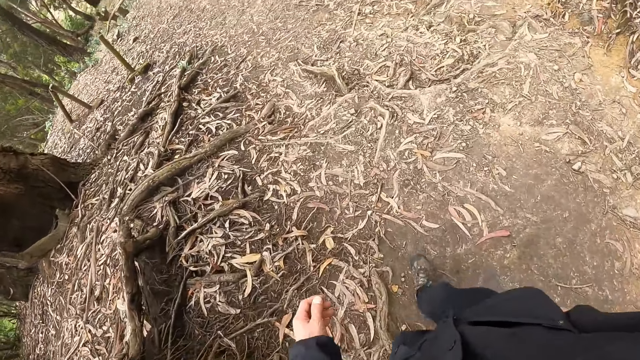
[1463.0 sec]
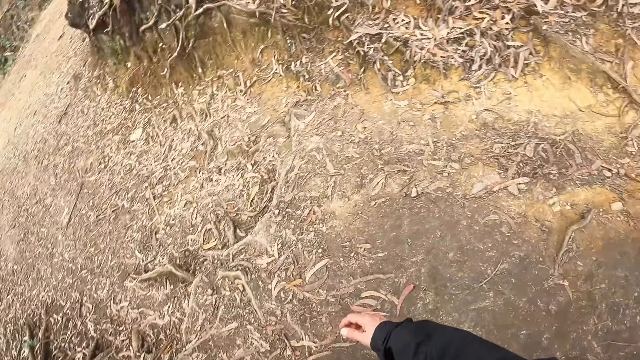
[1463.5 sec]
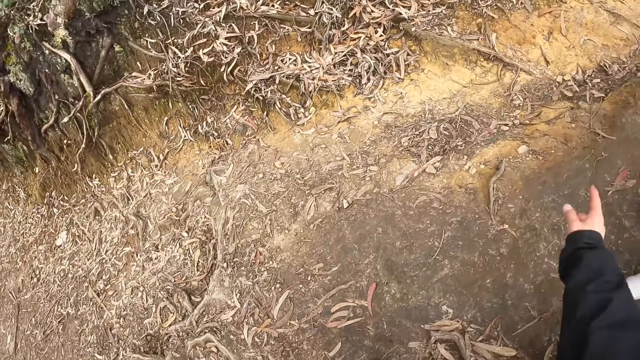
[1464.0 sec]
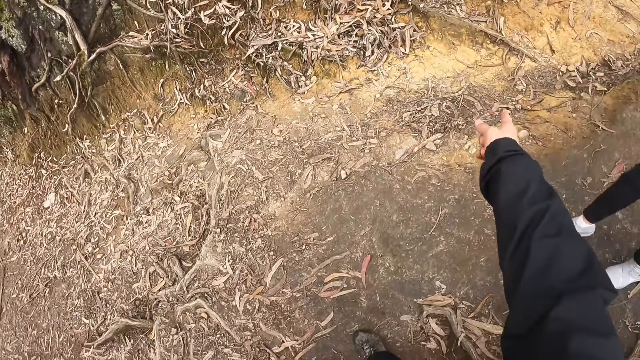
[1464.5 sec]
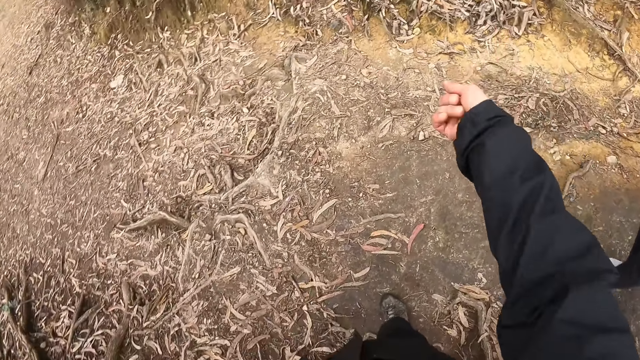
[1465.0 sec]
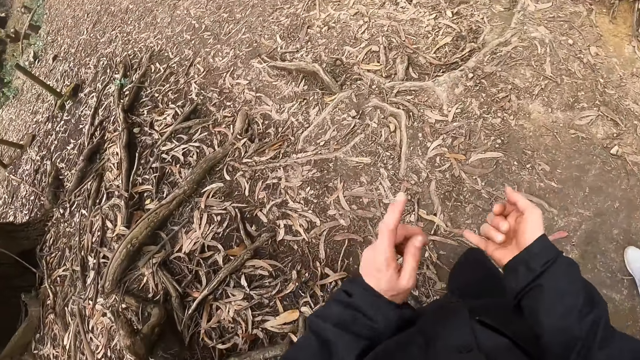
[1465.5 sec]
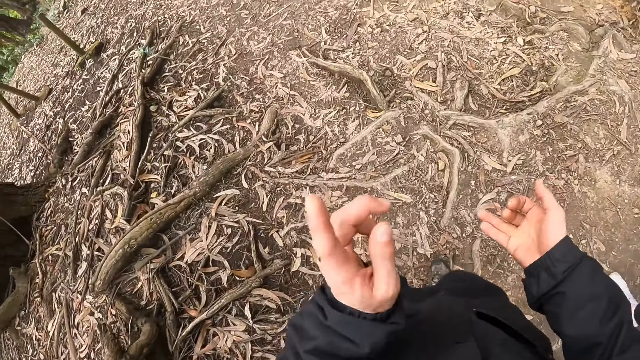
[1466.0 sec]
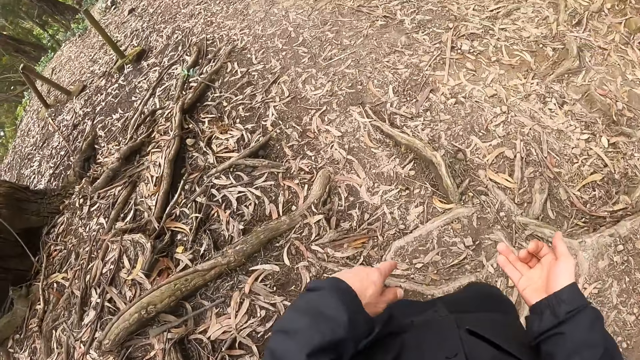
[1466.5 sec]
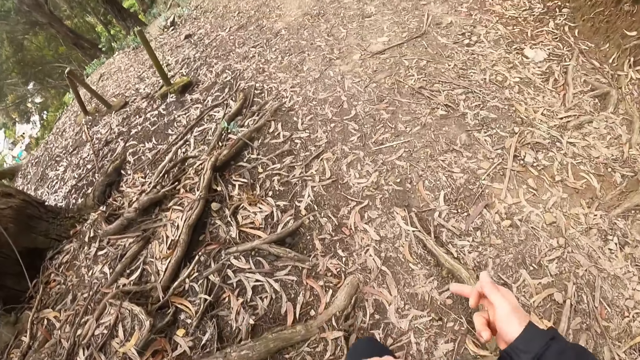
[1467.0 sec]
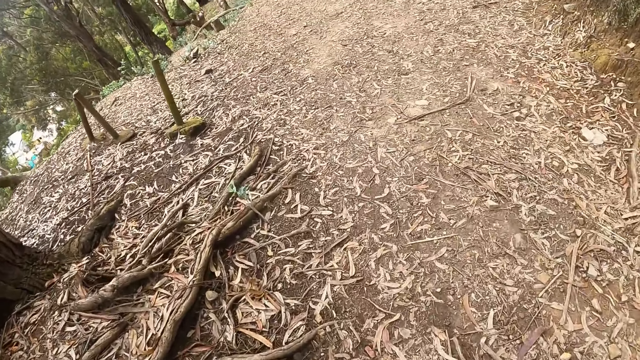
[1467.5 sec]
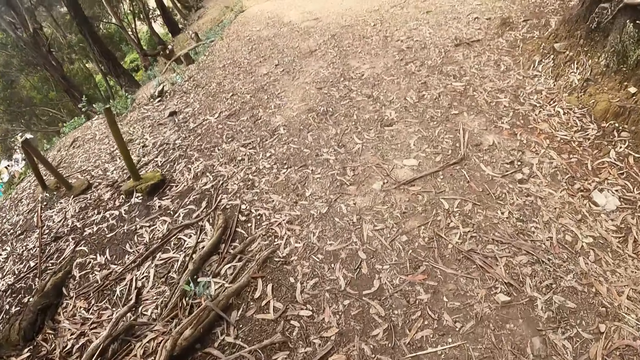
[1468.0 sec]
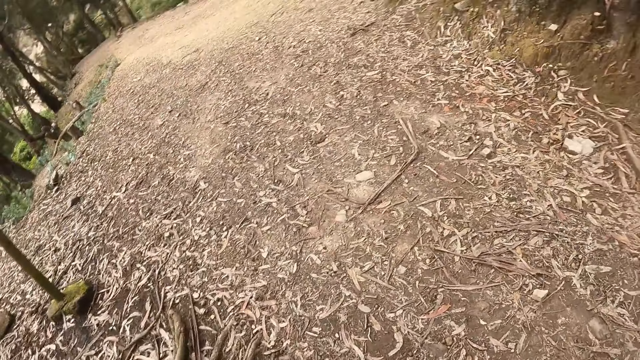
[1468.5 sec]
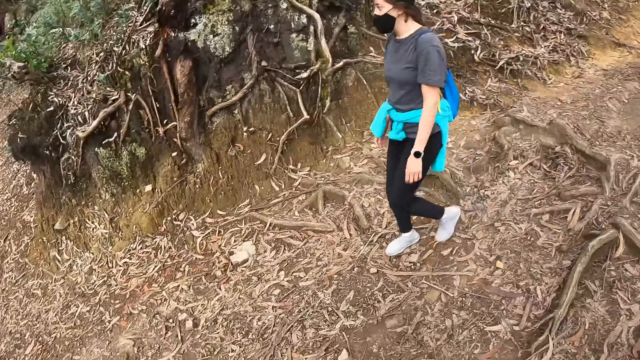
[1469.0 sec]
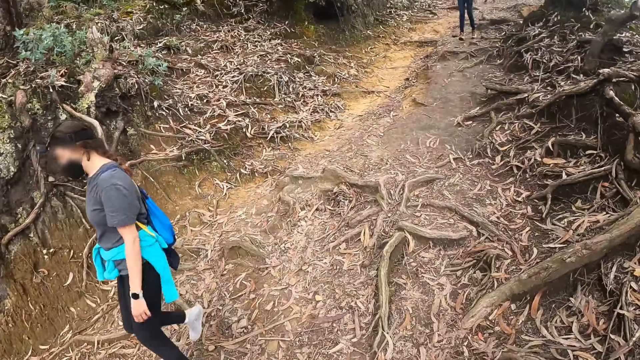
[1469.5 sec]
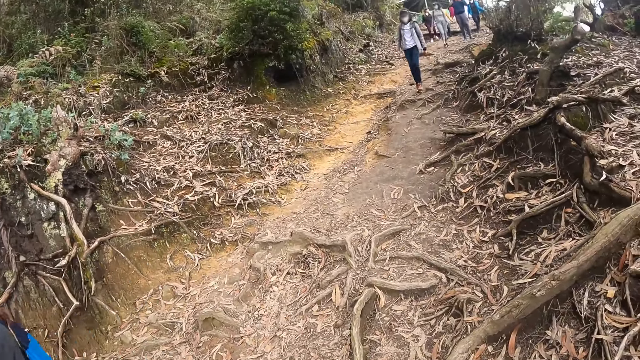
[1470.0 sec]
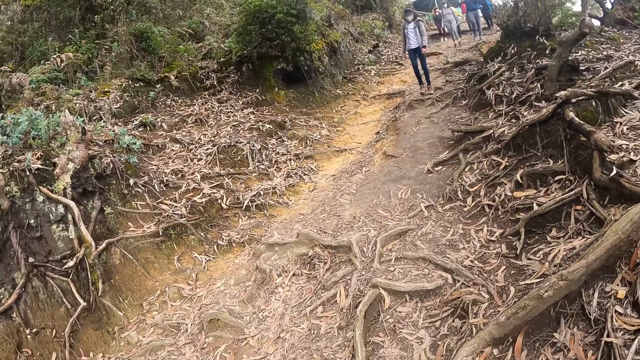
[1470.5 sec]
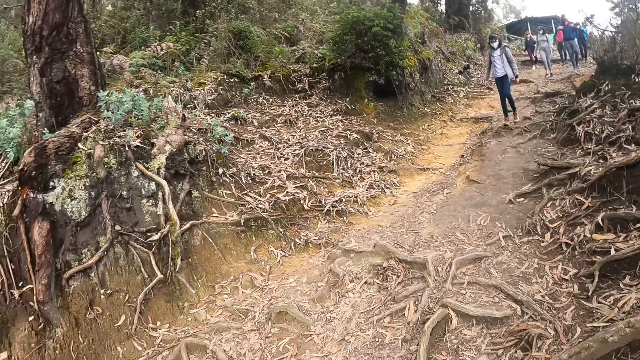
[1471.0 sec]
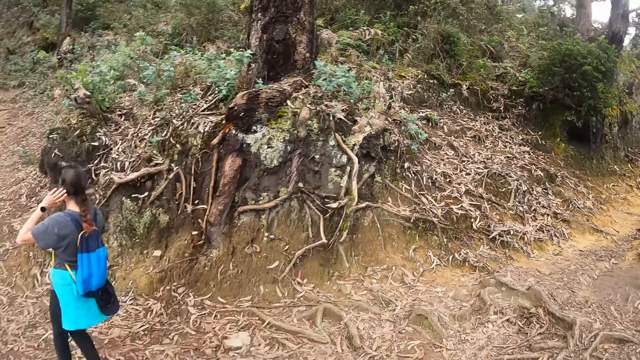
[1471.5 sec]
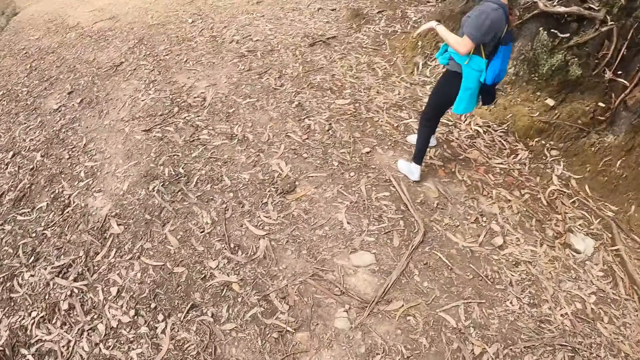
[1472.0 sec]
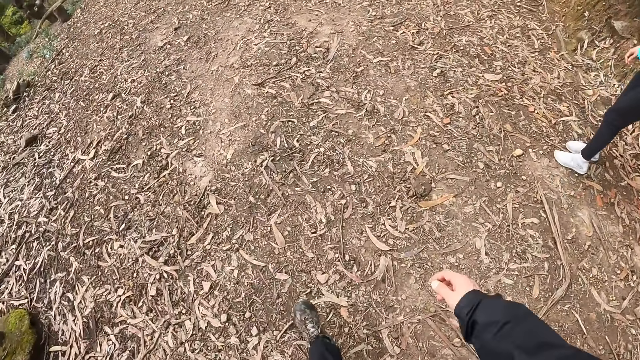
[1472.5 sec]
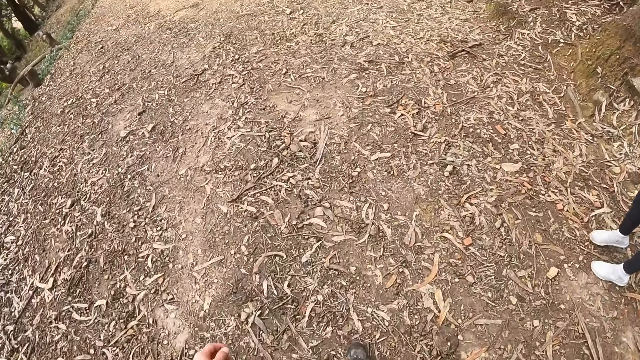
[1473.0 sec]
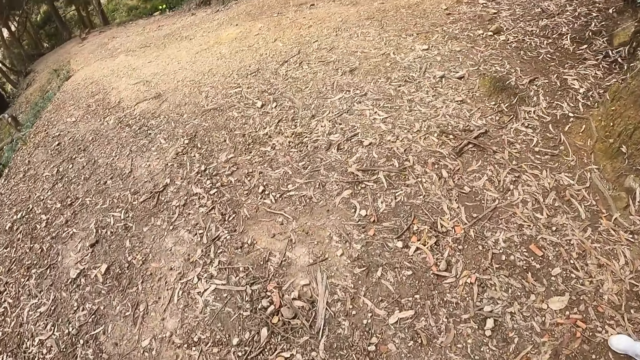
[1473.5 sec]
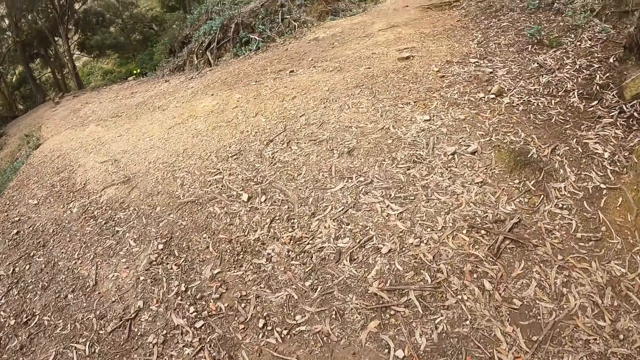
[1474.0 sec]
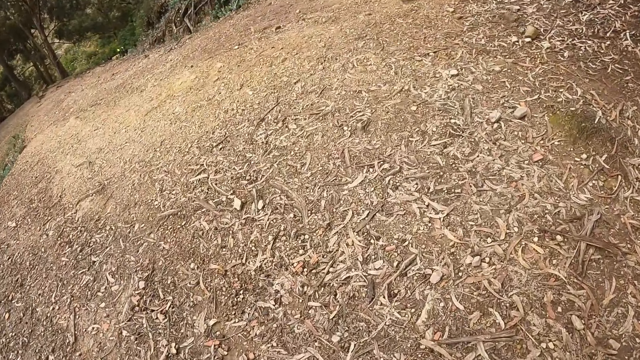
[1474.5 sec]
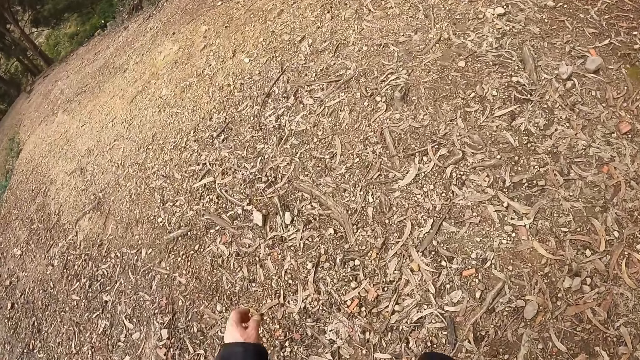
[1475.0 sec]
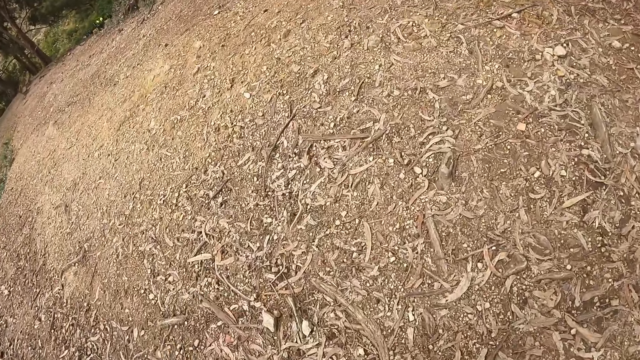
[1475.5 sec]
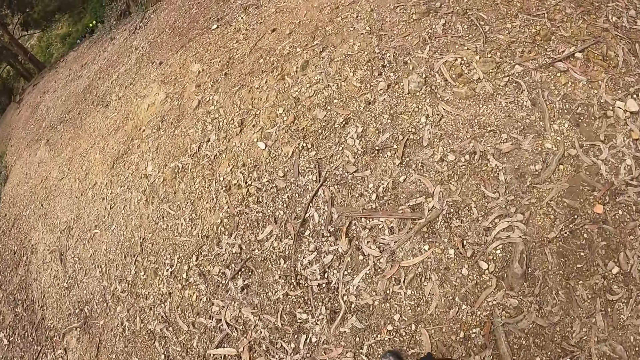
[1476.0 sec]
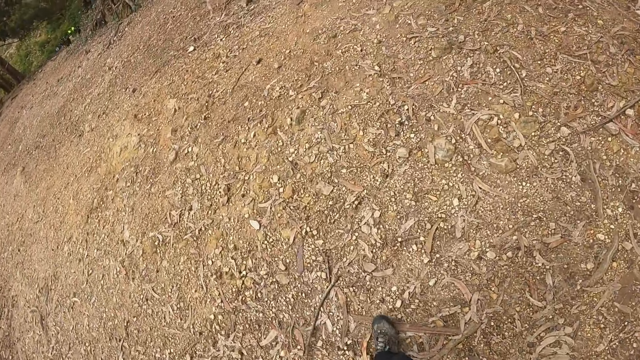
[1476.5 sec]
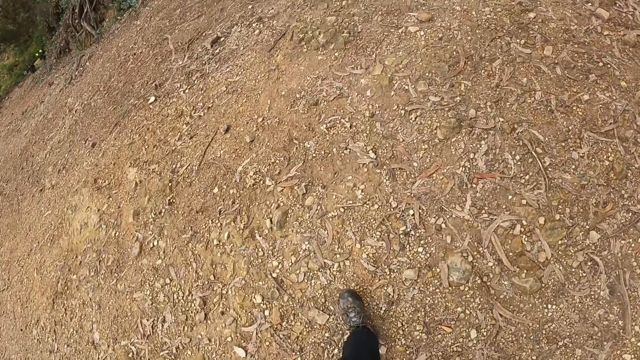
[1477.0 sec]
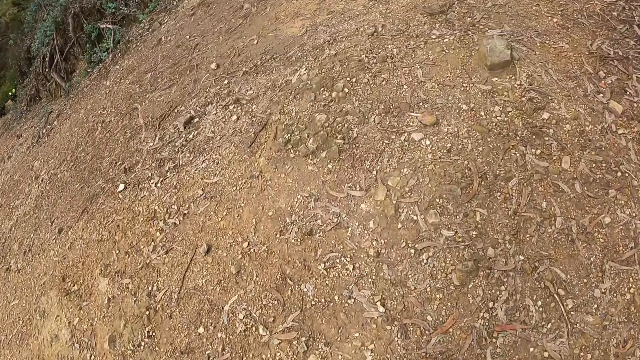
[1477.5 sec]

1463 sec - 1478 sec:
The camera wearer points his right finger to the floor. He counts on his finger with both hands. He walks in front of a woman. Another woman walks towards the camera wearer. Another woman walks towards the camera wearer. Another woman walks towards the camera wearer. The camera wearer walks forward. He walks past the first woman.

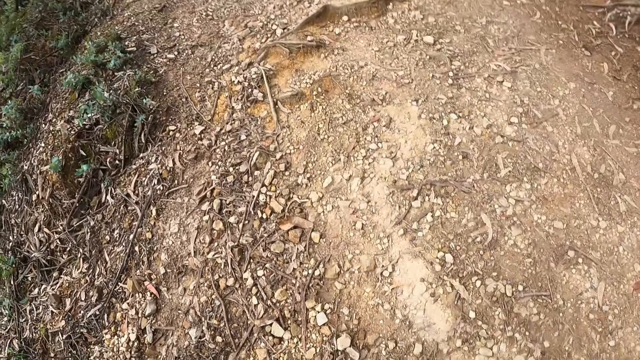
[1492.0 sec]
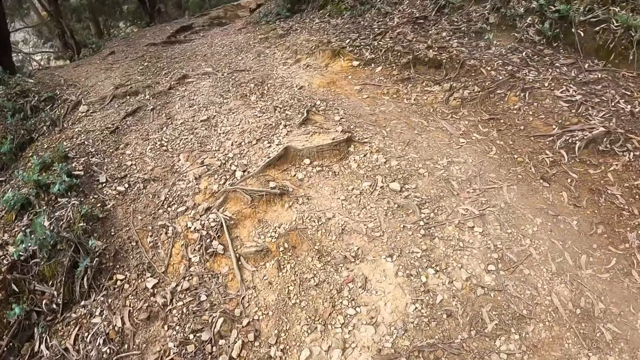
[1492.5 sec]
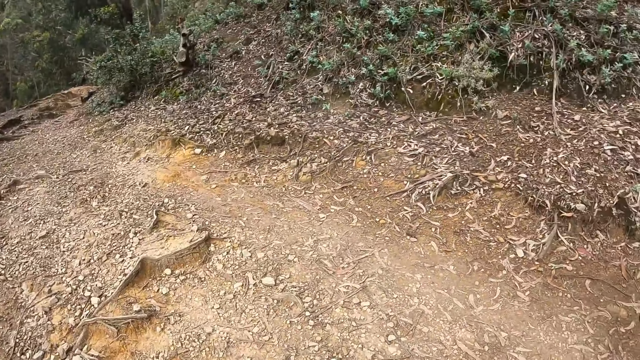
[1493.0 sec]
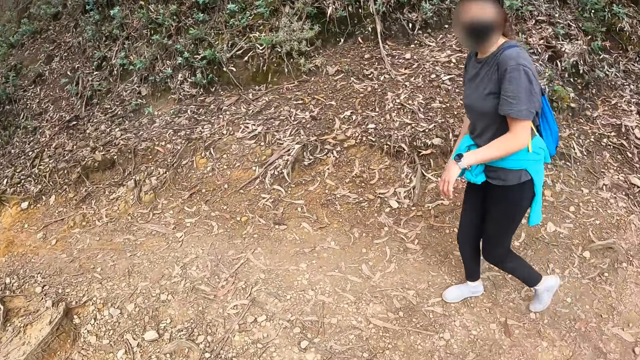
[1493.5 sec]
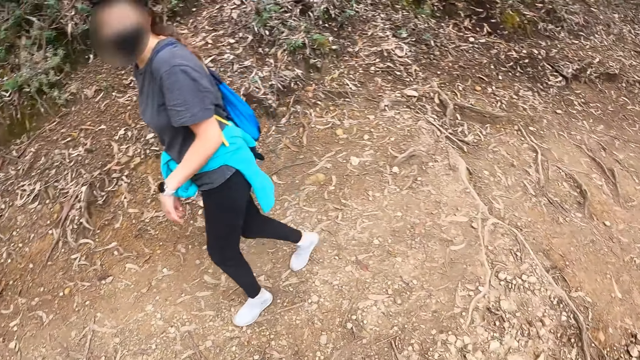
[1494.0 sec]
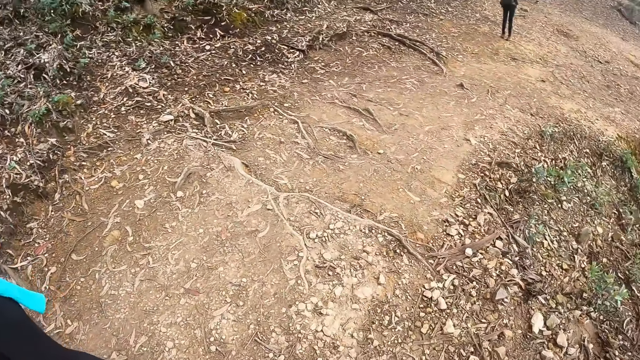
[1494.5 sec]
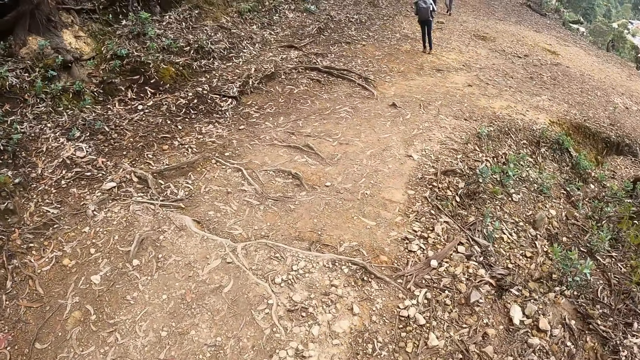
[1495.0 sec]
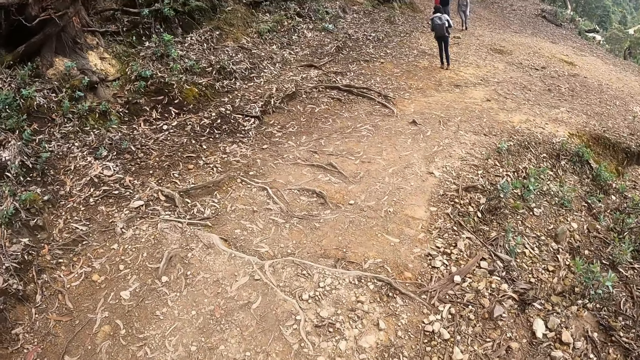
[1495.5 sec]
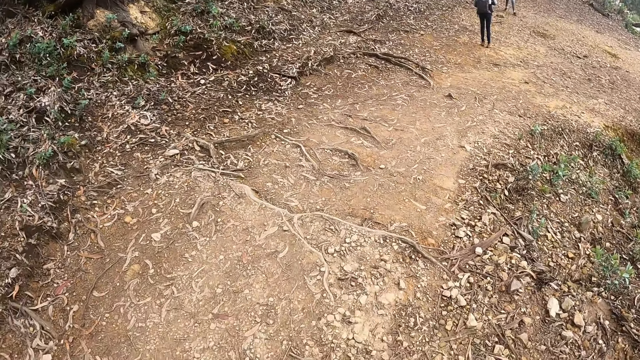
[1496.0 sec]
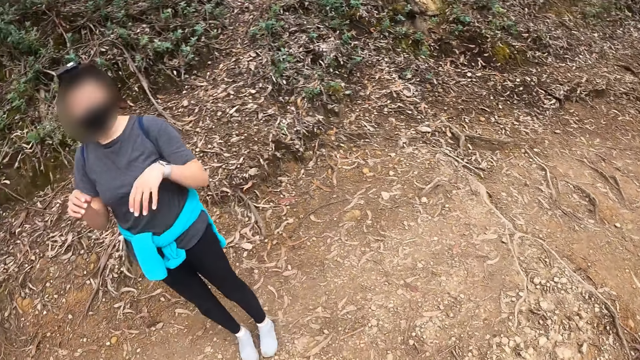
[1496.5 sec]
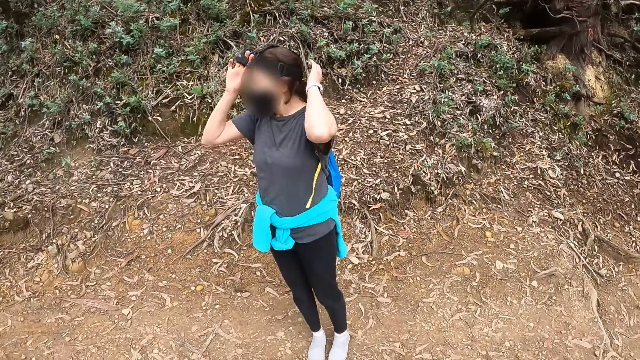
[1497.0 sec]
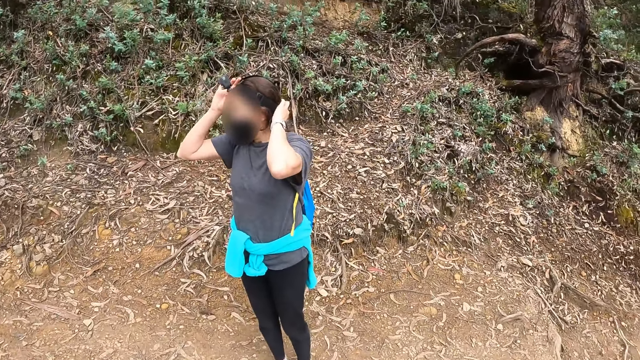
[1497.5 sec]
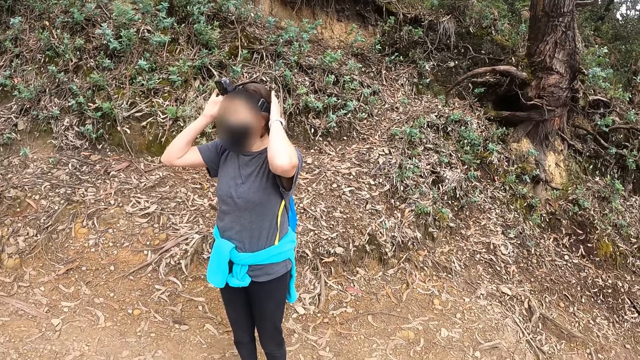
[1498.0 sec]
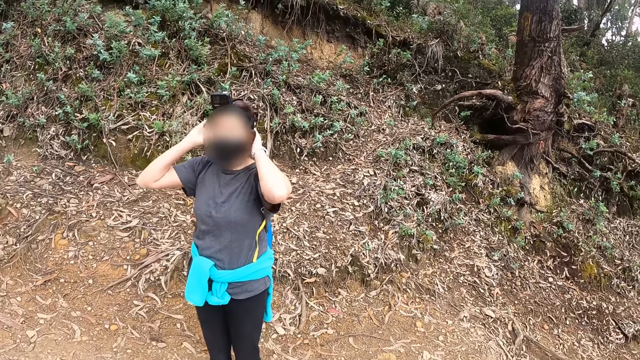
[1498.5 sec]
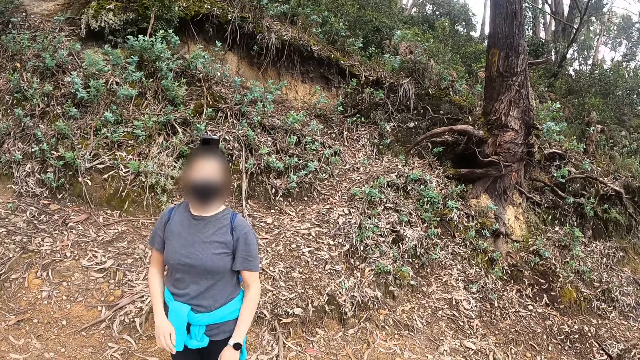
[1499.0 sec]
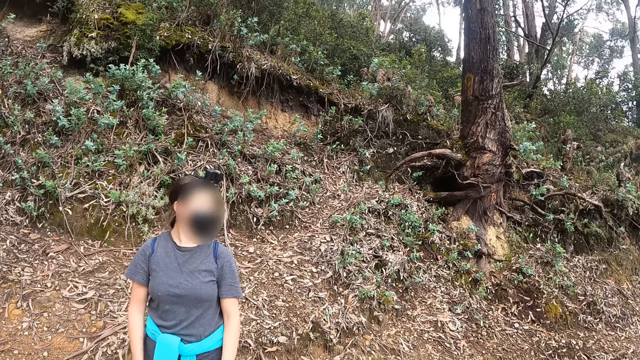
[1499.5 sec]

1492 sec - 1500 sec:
The camera wearer looks at a woman. They look at another woman. The first woman adjusts the camera on her head with both hands.
